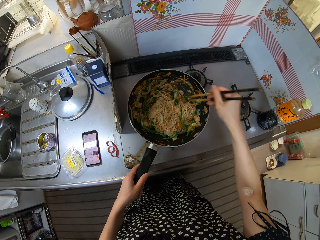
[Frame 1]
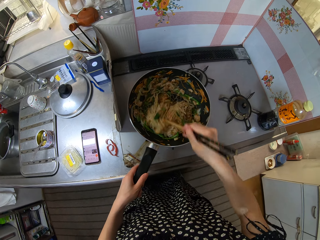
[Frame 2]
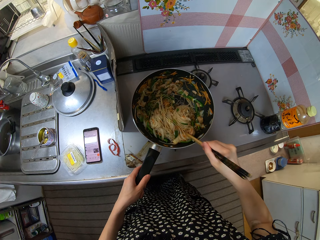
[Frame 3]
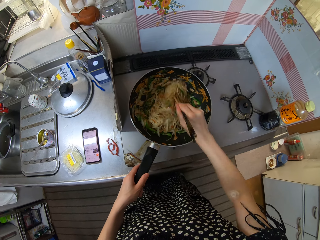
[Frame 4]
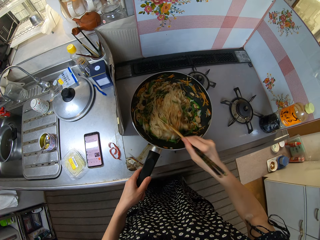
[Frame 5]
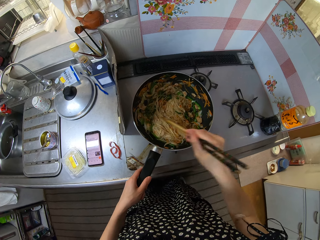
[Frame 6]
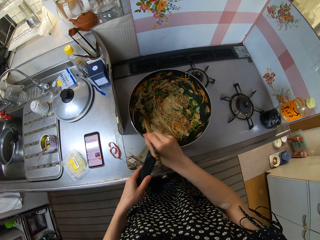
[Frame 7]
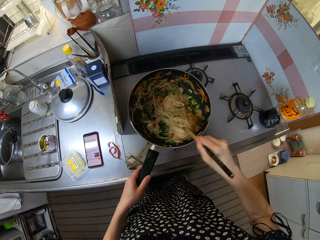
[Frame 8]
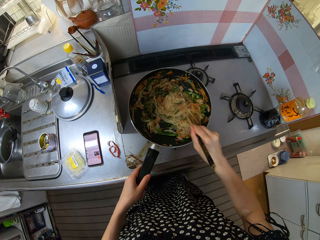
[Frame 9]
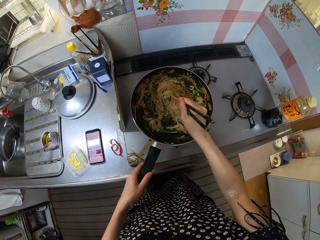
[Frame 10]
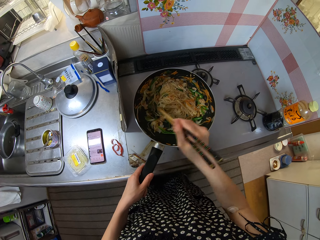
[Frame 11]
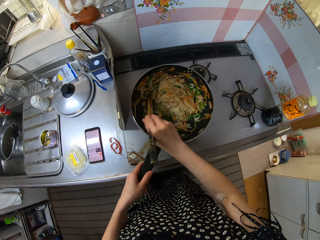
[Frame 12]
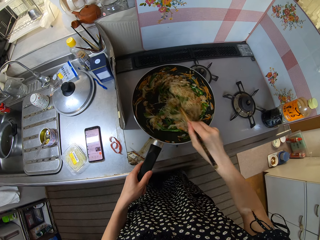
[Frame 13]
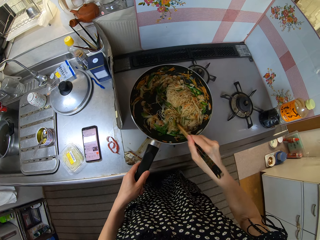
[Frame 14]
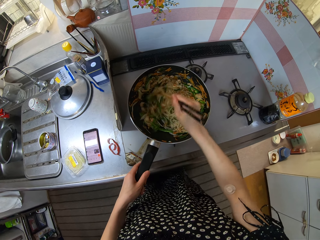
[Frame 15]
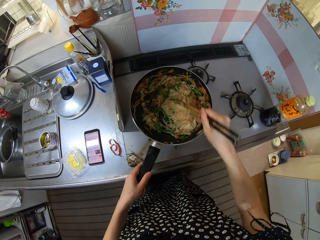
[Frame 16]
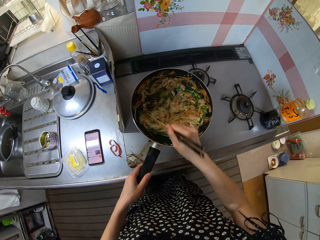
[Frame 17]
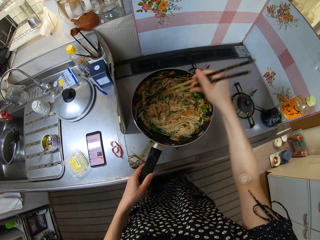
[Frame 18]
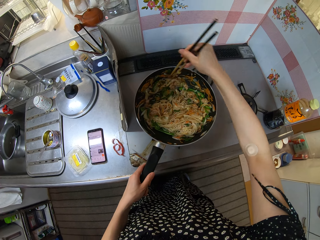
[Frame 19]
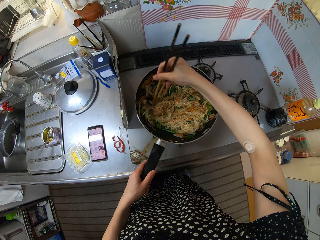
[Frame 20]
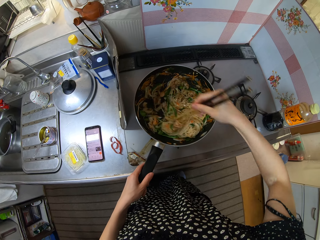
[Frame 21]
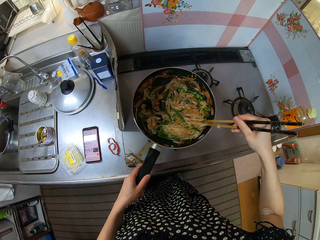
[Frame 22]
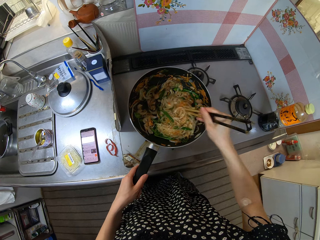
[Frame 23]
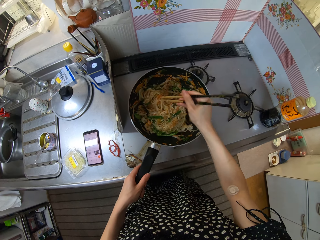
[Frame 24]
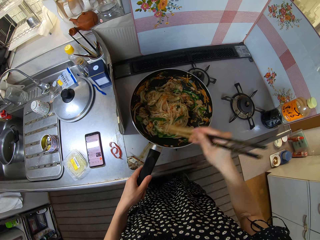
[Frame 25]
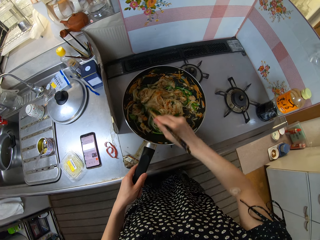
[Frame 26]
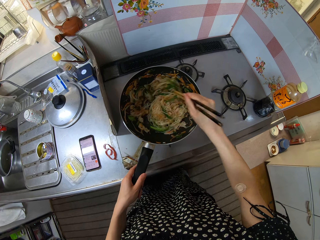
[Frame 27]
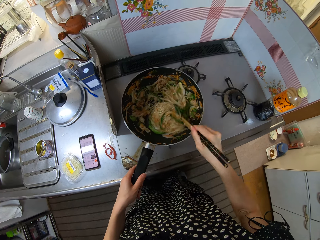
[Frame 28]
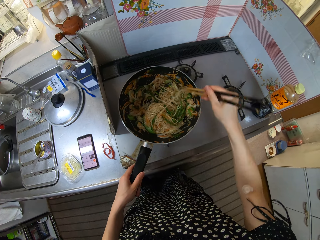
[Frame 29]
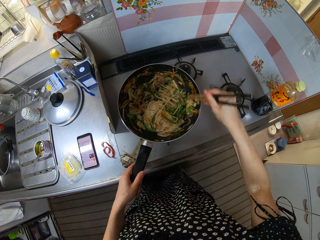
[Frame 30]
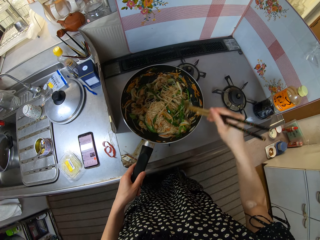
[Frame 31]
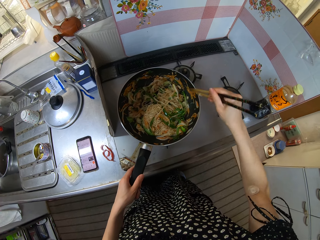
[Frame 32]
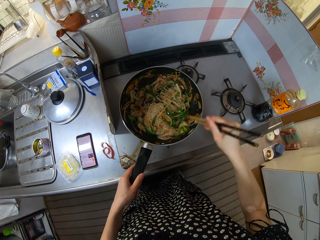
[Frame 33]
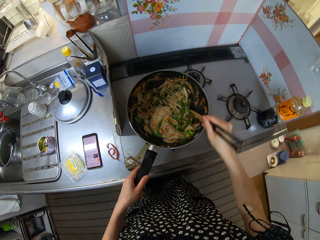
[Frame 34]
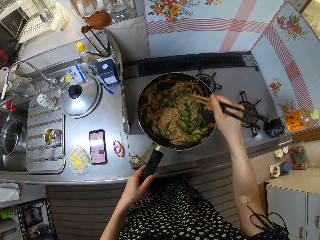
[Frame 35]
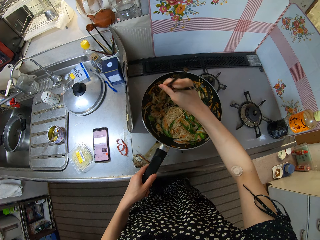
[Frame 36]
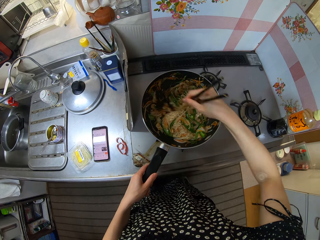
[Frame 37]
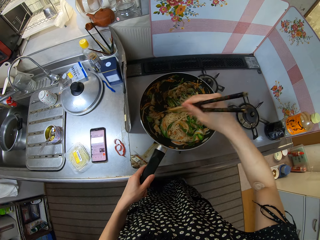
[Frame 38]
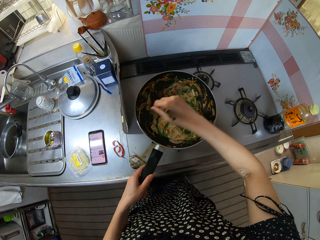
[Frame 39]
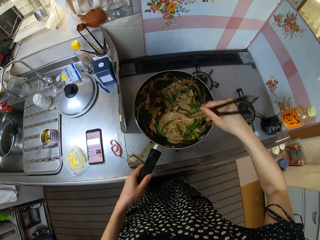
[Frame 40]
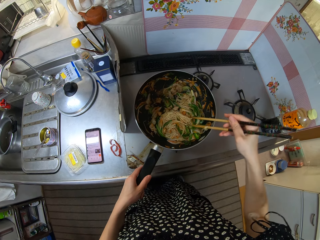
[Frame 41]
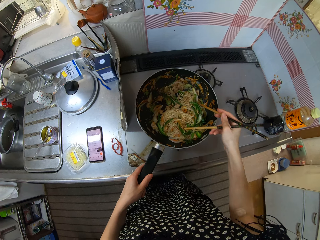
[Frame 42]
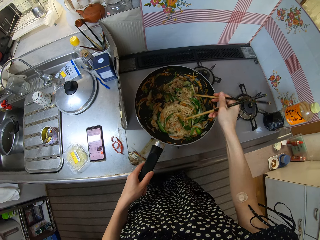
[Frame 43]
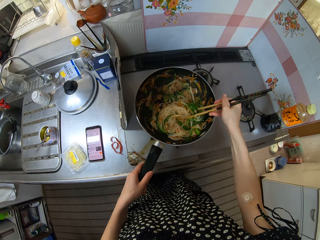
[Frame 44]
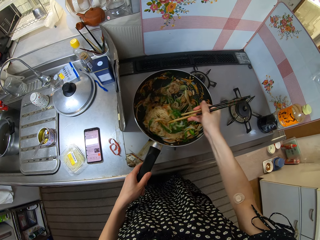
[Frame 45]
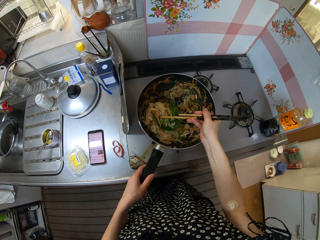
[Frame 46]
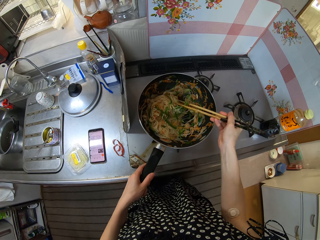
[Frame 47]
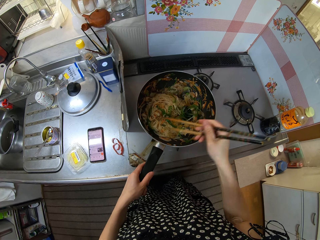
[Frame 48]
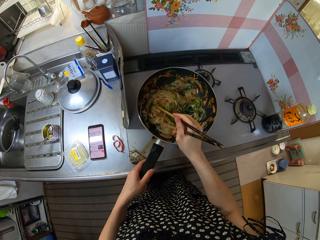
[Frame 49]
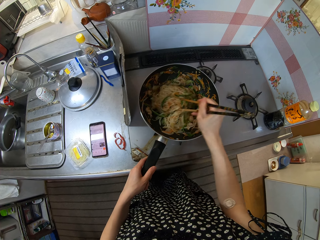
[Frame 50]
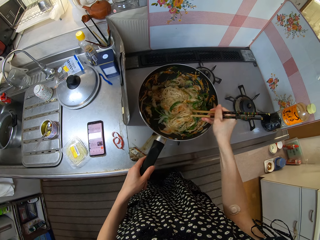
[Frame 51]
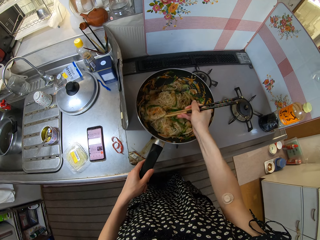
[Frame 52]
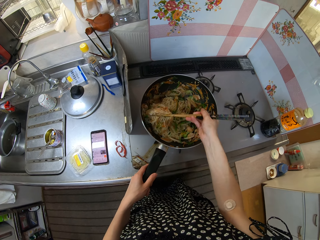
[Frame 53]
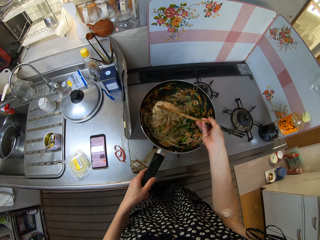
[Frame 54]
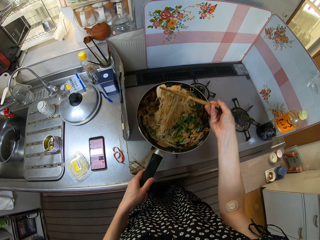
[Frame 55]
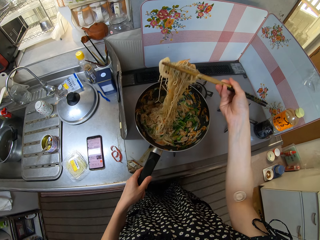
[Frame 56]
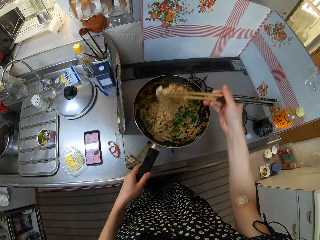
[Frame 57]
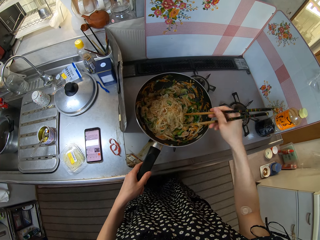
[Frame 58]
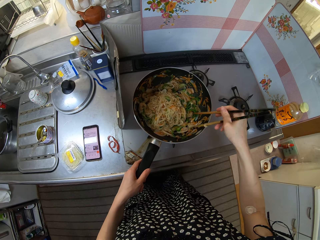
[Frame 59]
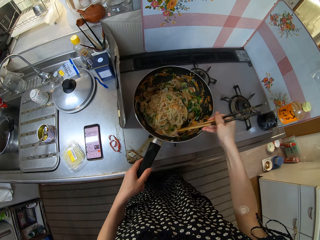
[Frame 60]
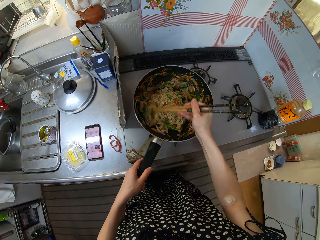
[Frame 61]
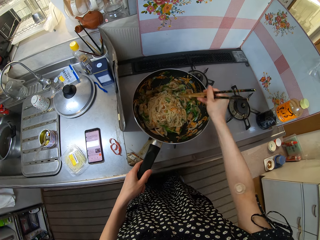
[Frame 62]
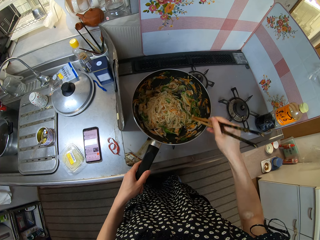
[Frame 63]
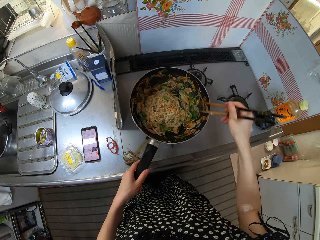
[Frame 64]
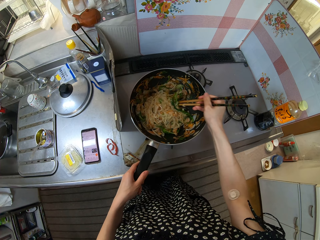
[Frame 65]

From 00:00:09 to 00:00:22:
The camera wearer stirs food. They stir the food again.

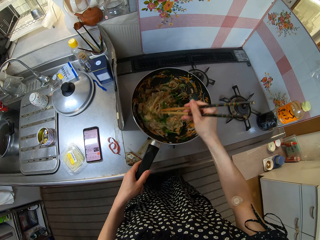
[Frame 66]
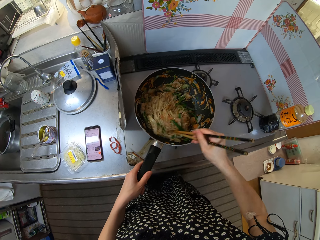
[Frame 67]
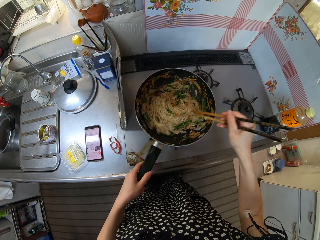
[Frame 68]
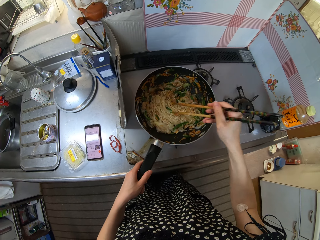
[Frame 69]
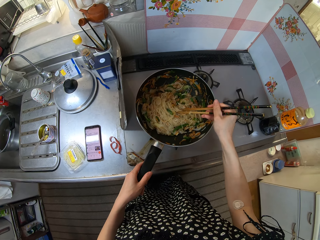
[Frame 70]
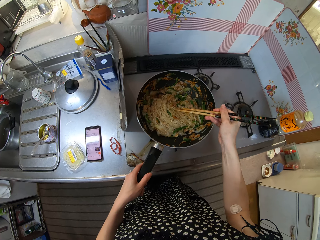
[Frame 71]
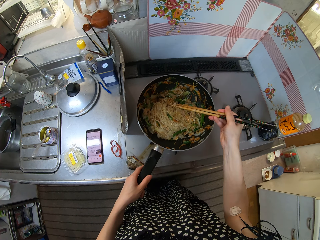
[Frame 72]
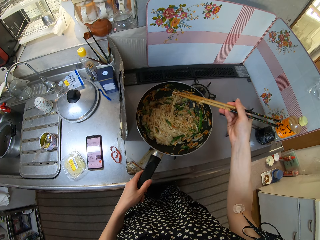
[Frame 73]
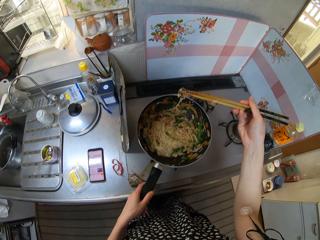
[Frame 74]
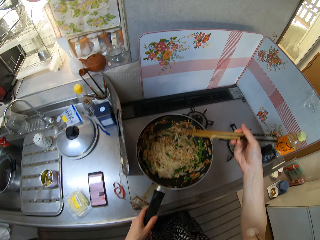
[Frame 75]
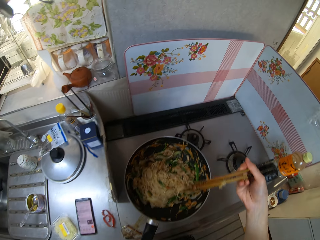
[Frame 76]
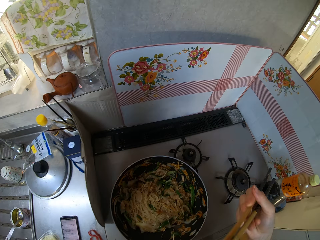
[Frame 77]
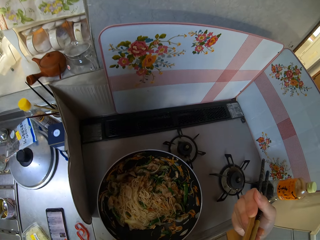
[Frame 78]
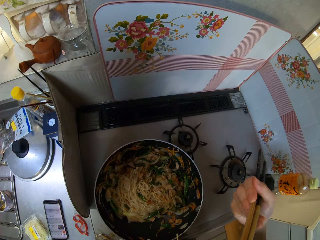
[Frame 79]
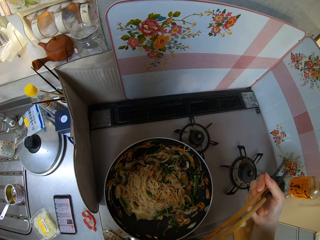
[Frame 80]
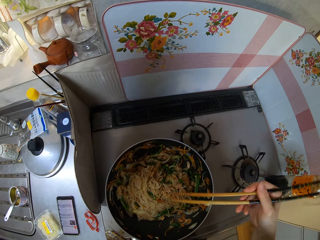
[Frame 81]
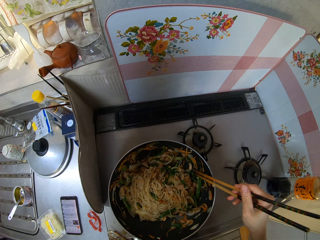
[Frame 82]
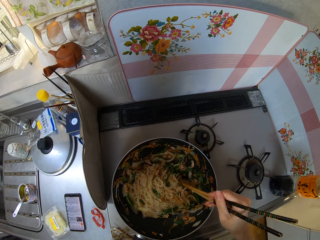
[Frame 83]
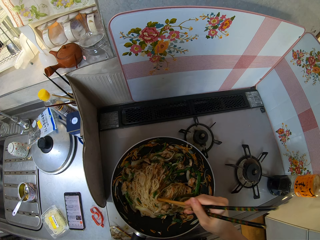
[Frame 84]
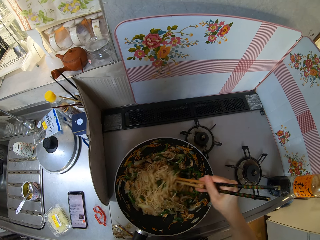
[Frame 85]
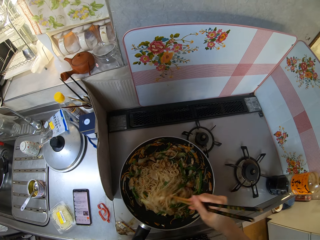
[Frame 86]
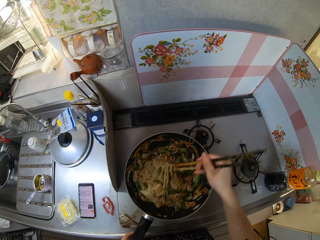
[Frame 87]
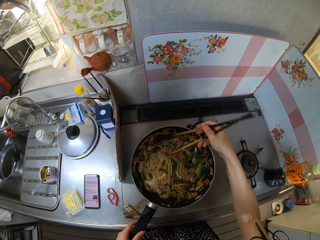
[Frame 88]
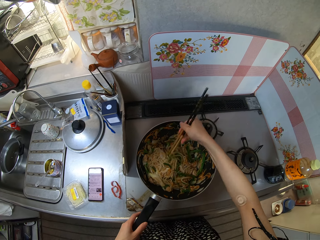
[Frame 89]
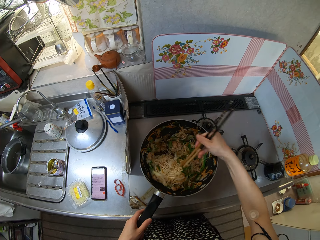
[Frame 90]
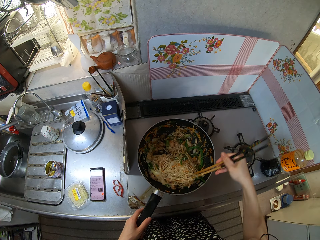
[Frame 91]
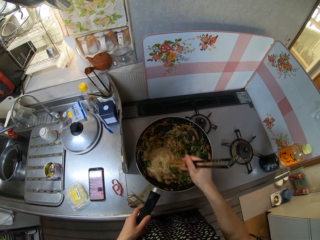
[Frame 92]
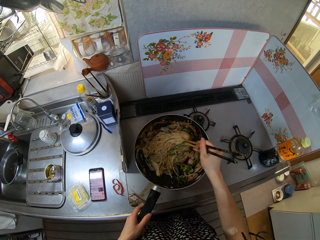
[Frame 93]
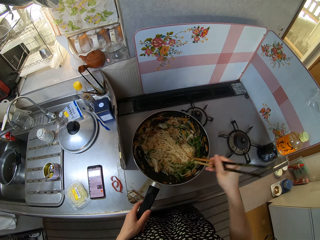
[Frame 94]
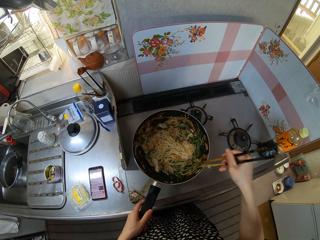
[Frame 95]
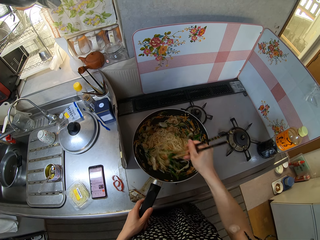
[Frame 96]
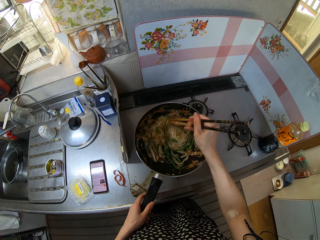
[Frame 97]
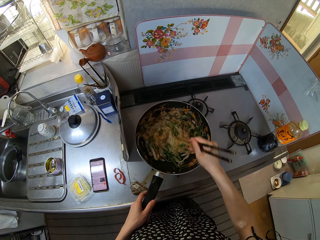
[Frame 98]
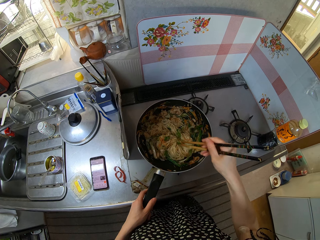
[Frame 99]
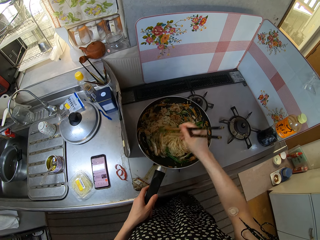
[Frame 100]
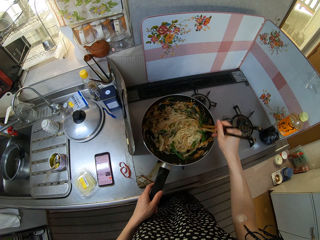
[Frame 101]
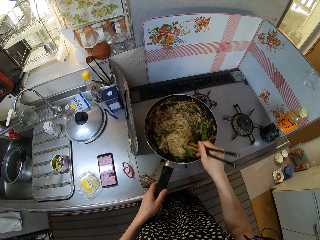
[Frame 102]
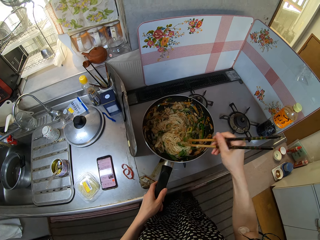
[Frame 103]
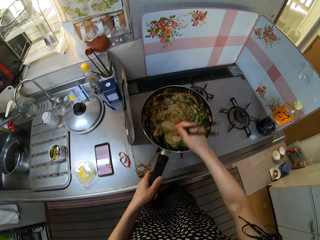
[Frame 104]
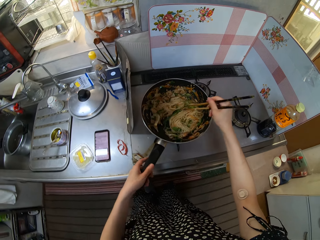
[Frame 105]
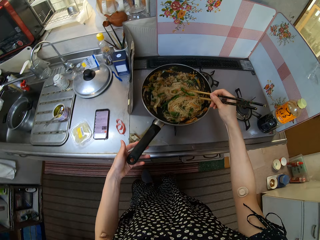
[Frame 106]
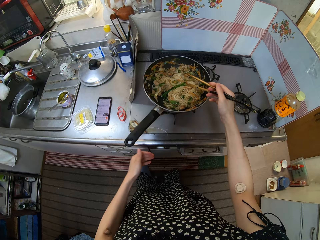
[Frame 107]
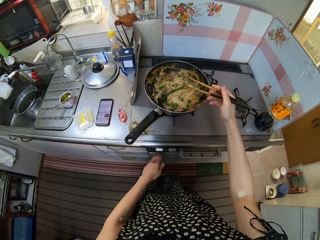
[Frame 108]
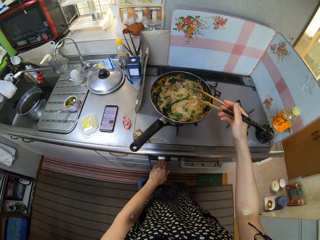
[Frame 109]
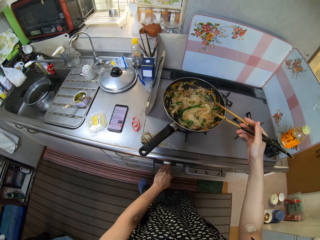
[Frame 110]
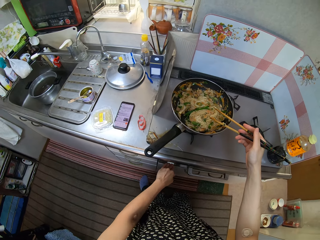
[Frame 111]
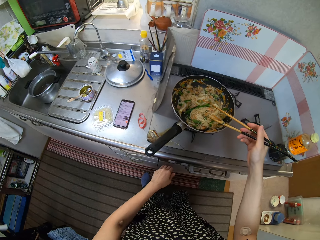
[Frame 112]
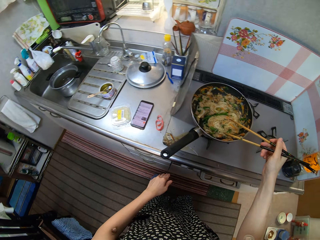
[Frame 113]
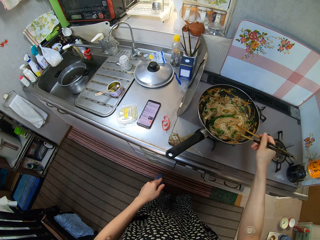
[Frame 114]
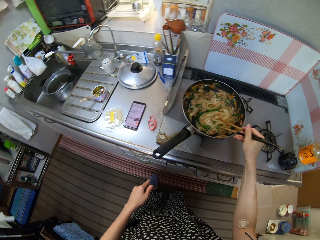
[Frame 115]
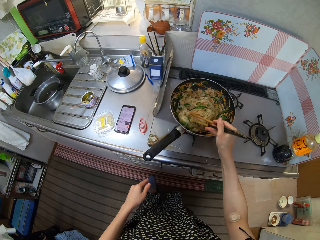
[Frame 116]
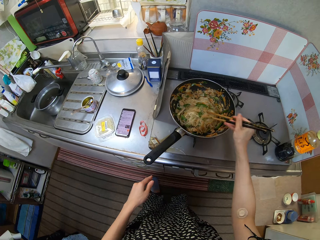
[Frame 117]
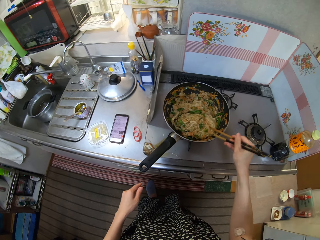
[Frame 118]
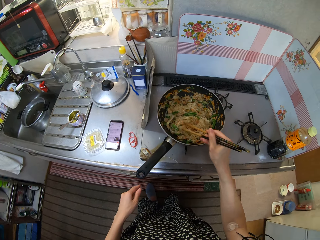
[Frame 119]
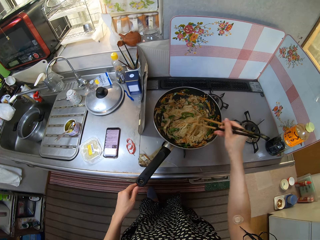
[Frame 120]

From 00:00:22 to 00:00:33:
The camera wearer takes noodles from the frying pan with the chopsticks in his right hand. He puts the noodles in his mouth with the chopsticks in his right hand. He stirs the noodles in the frying pan with the chopsticks in his right hand. He adjusts the cooker knob with his left hand. He puts off the cooker. He stirs the noodles in the frying pan with the chopsticks in his right hand.
